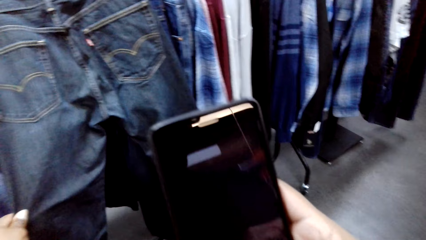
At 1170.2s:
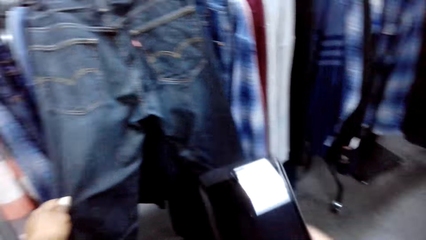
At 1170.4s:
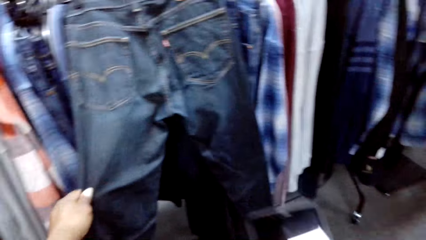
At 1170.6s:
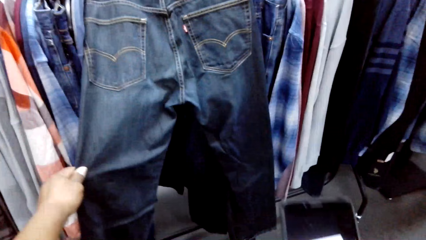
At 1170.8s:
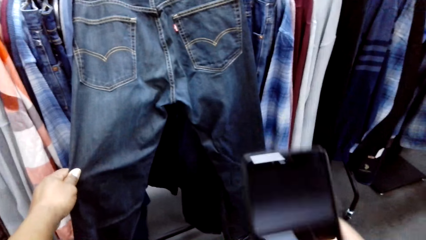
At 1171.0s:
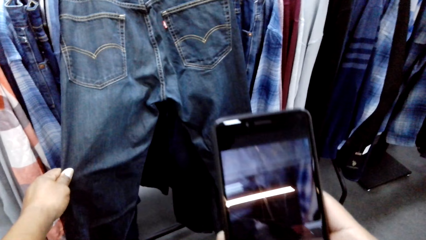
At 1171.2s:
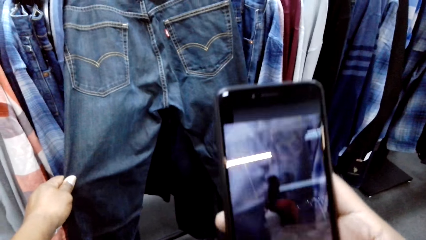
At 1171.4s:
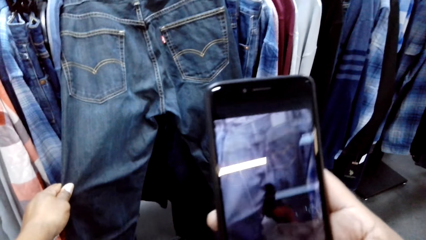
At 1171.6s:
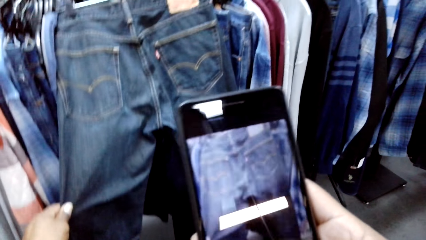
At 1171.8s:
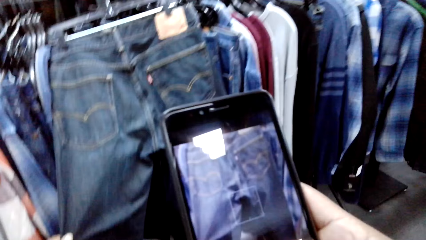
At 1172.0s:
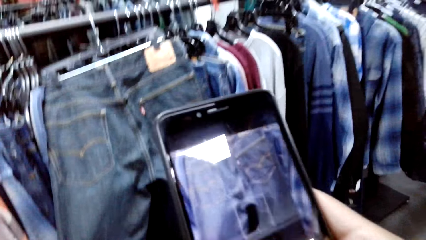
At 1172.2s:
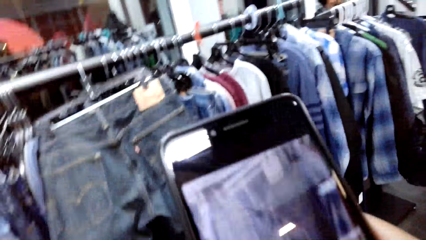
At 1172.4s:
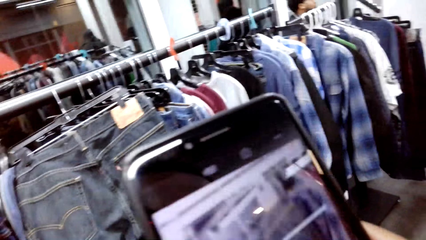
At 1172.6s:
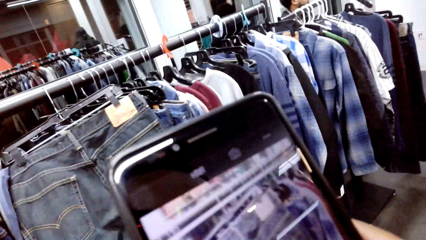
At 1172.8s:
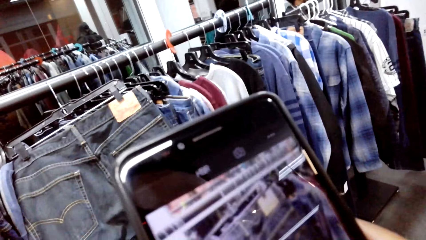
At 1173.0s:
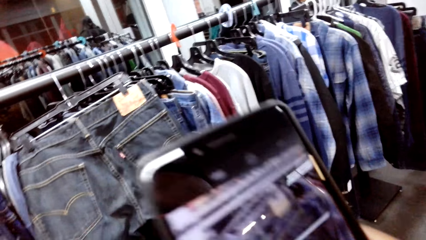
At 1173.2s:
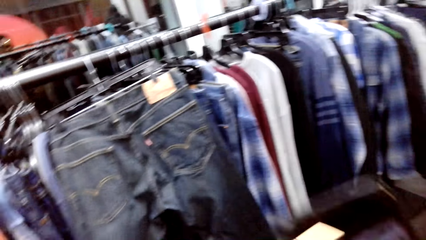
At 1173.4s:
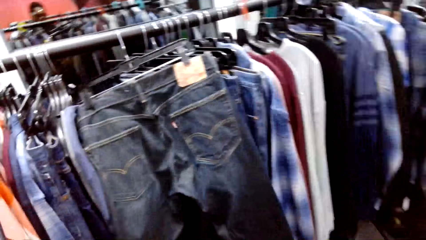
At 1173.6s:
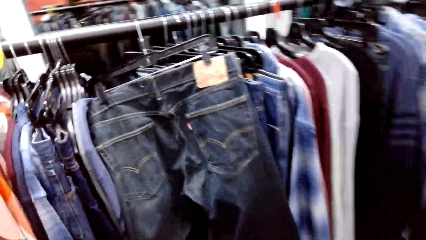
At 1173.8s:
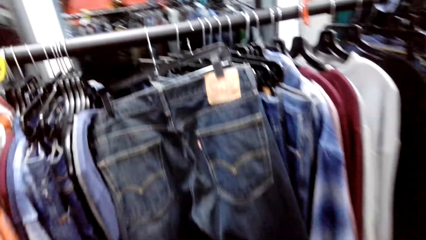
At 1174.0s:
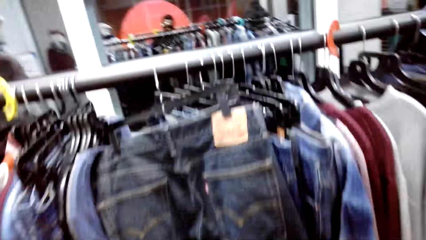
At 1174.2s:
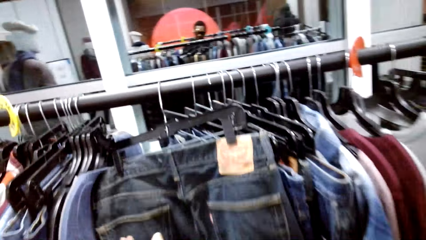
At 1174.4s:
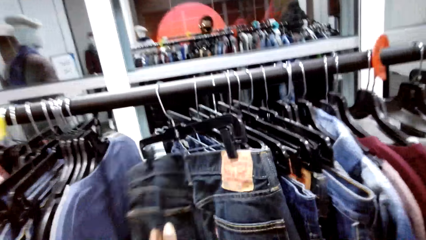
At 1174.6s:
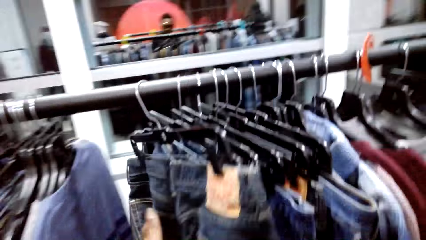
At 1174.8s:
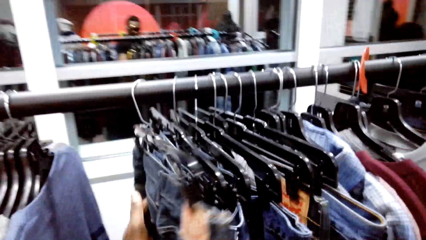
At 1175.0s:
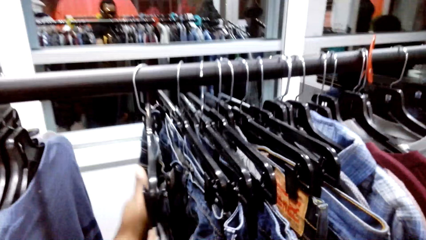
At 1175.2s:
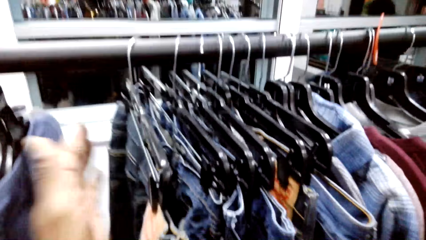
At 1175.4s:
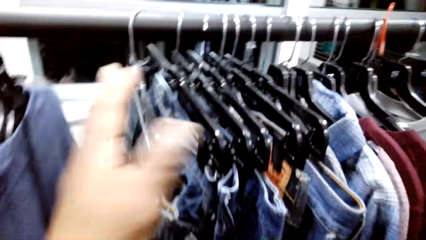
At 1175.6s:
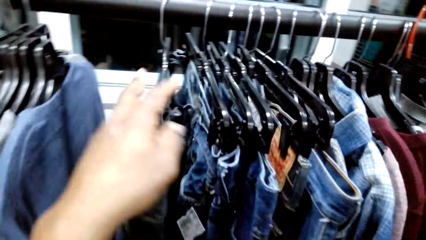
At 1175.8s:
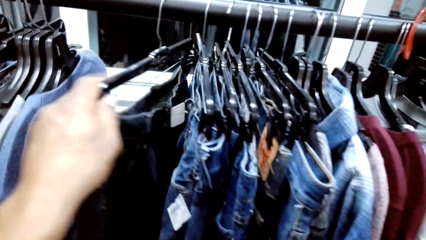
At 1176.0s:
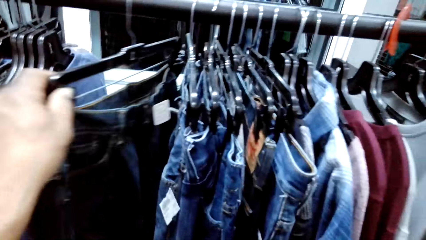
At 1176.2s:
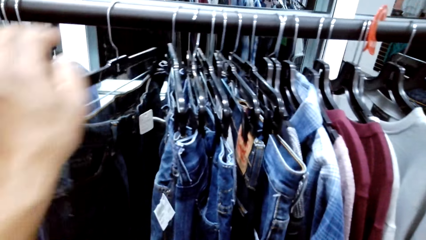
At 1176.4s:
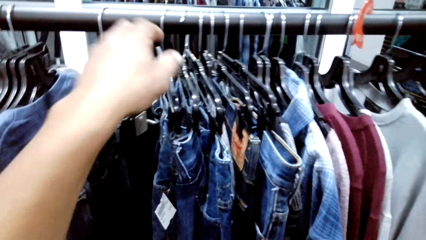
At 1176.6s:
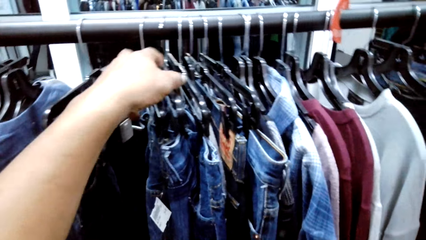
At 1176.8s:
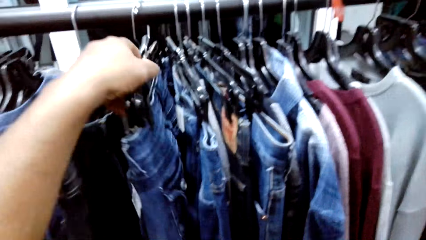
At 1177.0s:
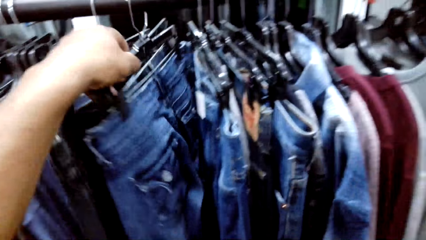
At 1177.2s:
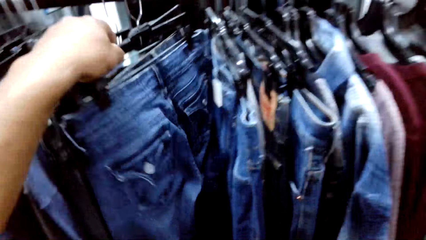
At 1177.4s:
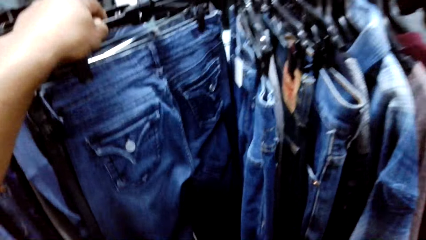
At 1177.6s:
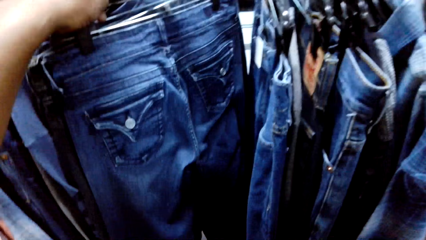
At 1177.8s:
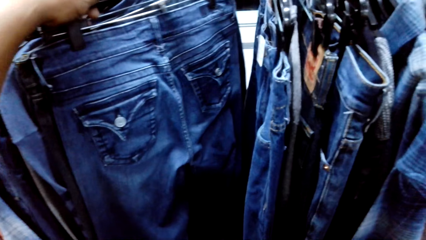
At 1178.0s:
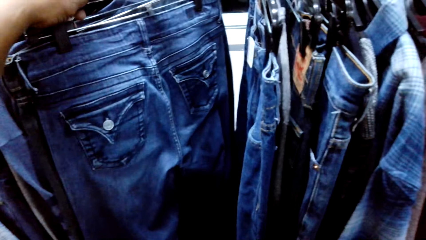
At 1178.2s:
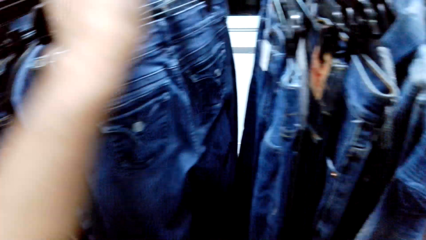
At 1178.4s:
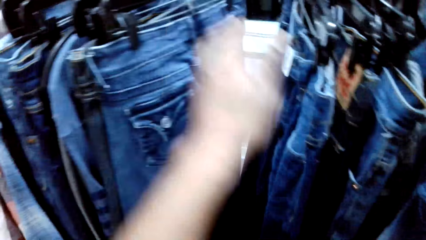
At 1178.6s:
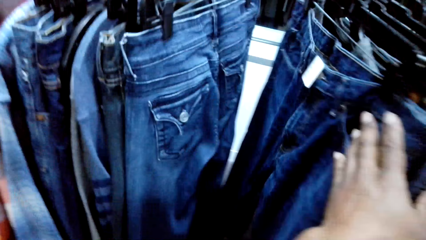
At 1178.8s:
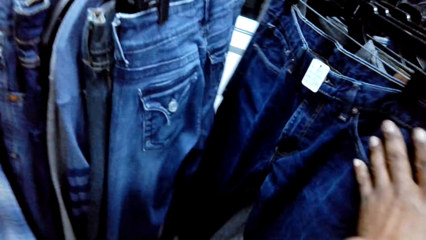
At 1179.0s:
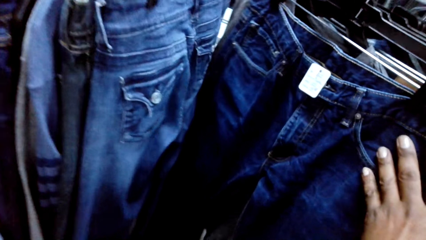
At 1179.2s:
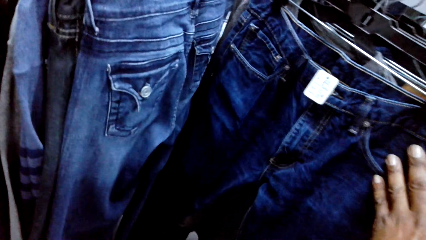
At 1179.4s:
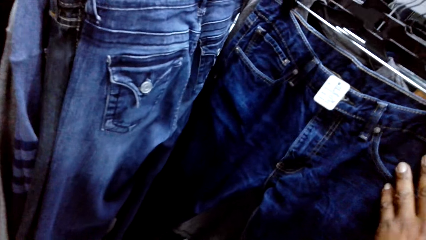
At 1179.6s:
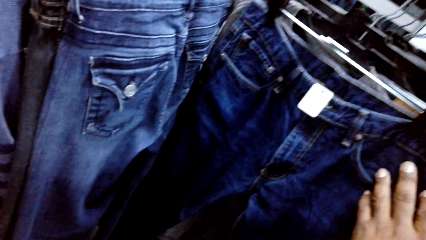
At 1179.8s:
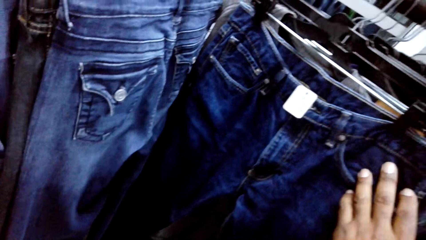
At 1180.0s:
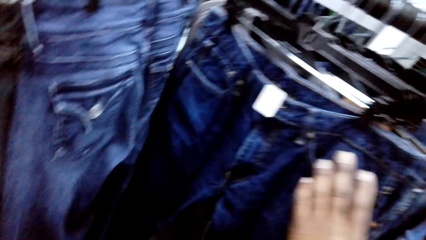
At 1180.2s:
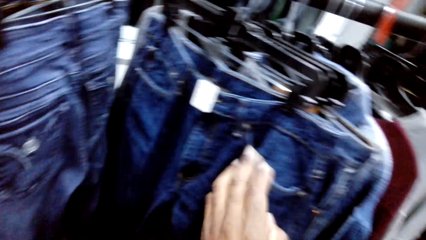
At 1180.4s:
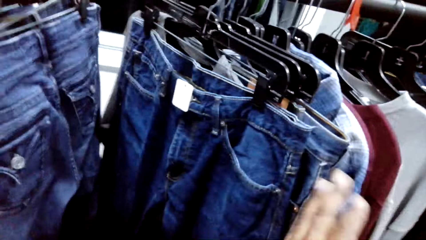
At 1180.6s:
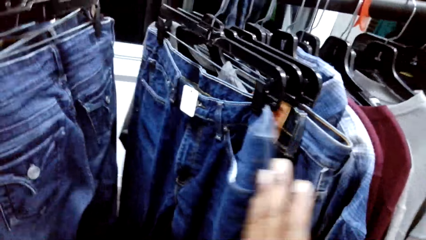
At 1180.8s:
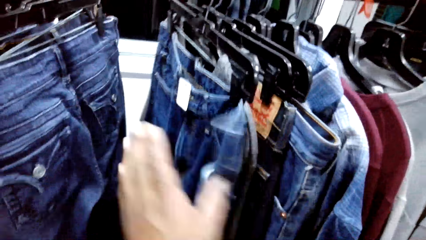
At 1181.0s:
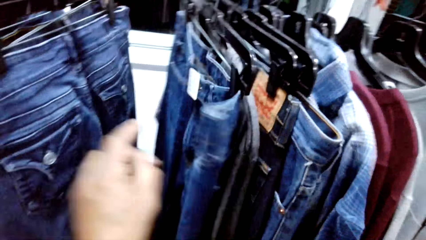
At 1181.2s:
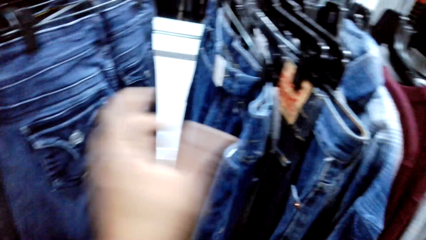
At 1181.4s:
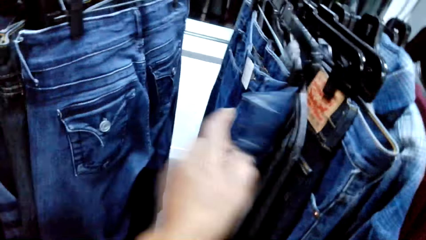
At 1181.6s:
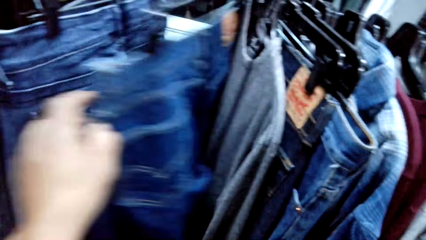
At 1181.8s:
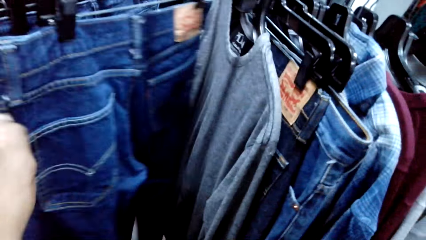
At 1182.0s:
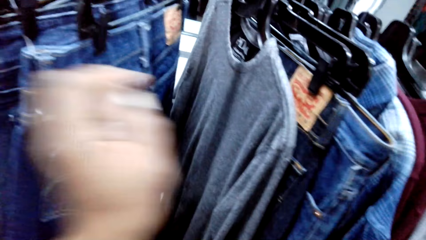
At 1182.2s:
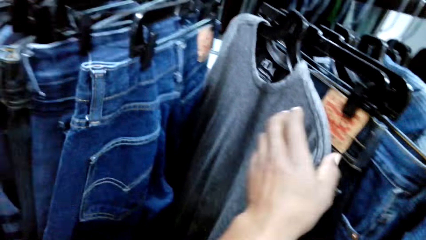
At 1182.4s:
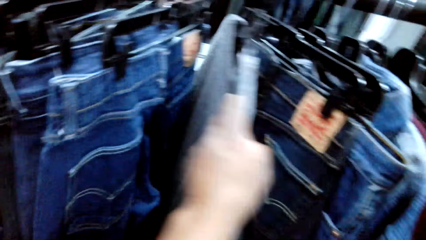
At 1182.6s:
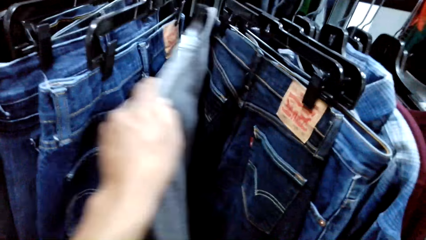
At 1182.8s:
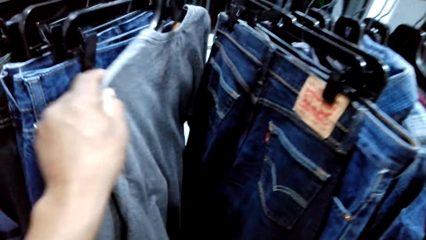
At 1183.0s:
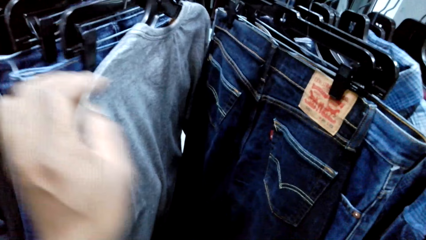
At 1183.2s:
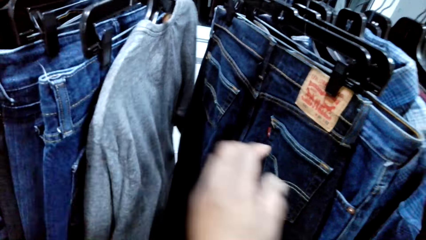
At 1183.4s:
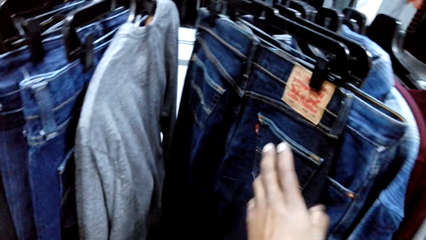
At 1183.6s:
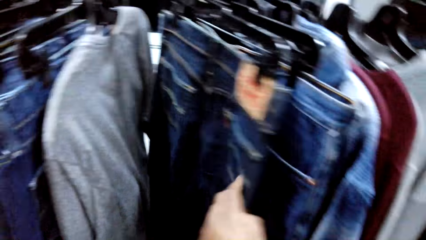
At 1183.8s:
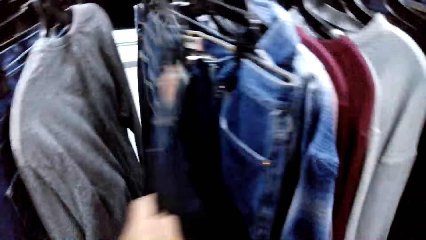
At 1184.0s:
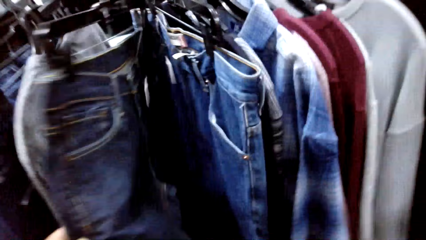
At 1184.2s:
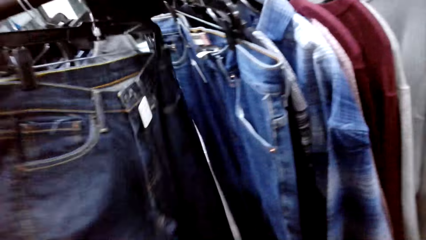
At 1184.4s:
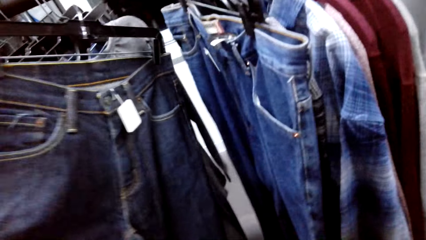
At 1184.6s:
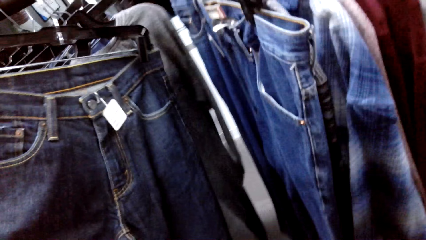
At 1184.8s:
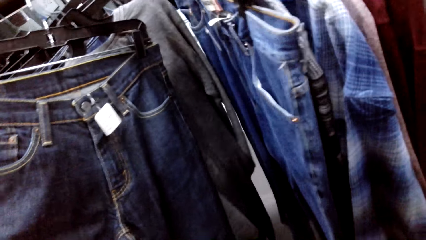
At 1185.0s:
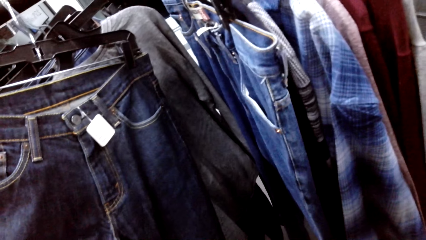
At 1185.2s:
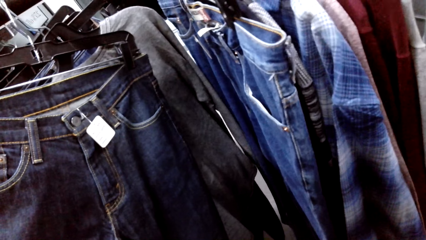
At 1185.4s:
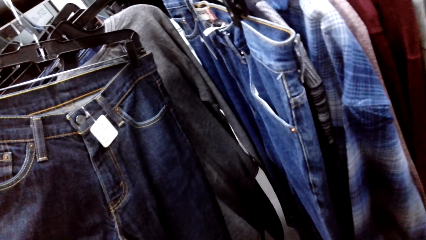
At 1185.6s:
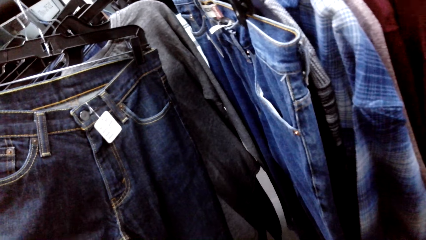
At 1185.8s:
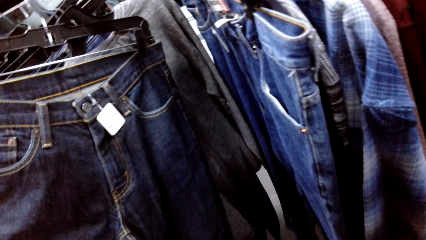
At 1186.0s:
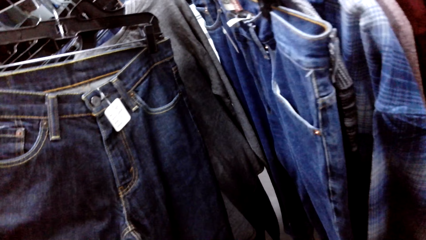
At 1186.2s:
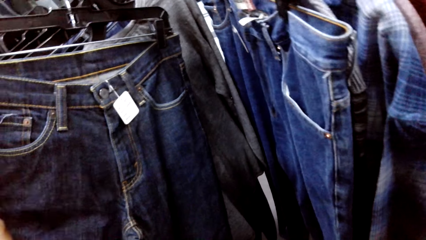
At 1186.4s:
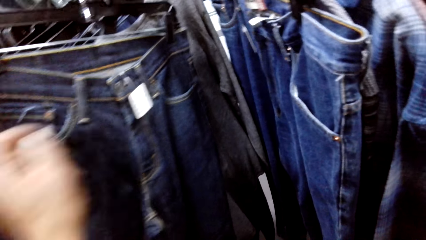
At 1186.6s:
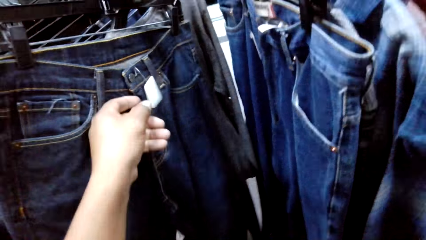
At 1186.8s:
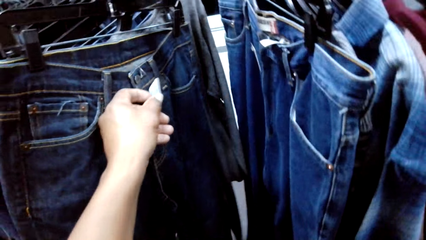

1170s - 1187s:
The camera wearer fixes the jeans. They move the clothes in the hanger. They check the jeans. They check the sweatshirt. They check the jeans.
